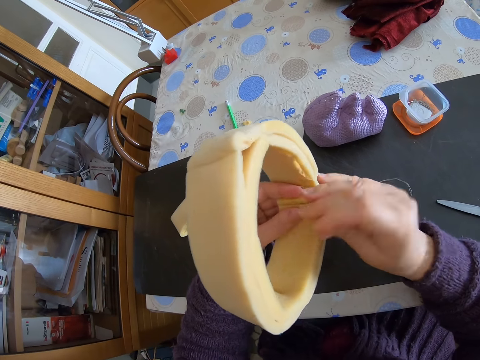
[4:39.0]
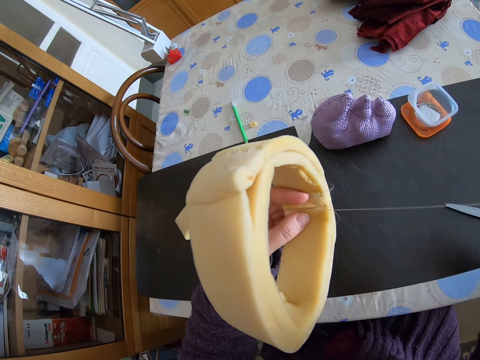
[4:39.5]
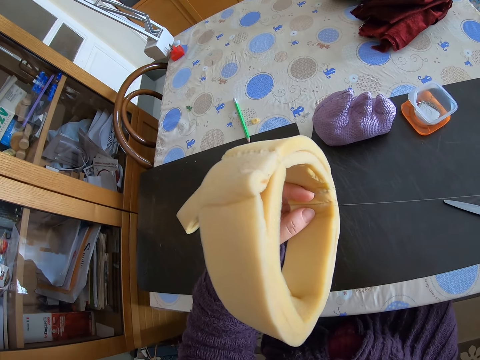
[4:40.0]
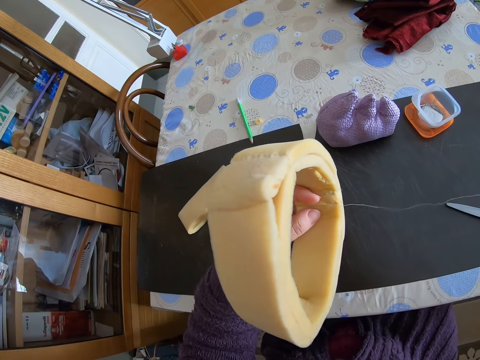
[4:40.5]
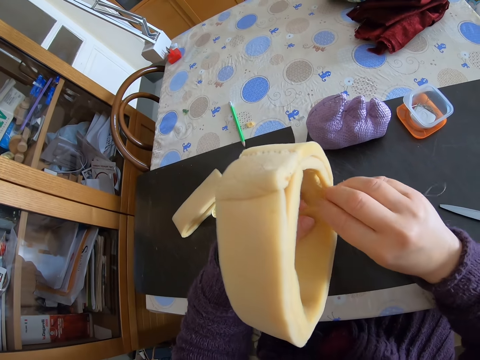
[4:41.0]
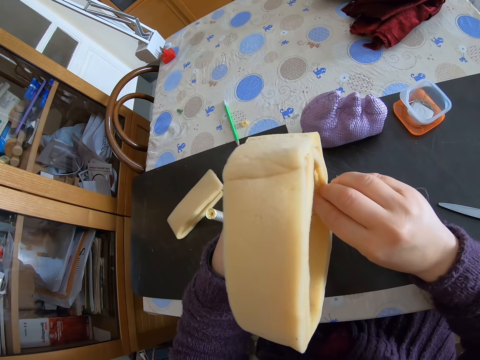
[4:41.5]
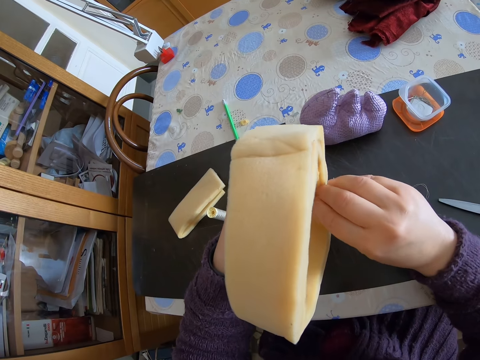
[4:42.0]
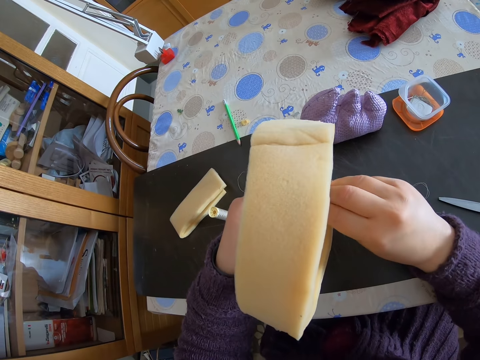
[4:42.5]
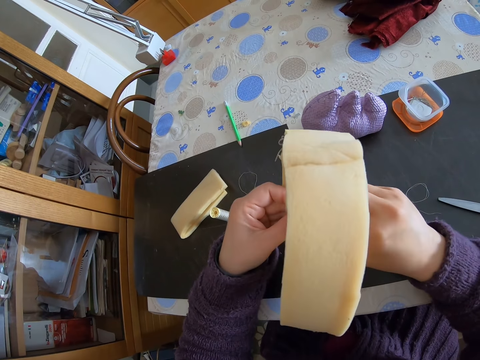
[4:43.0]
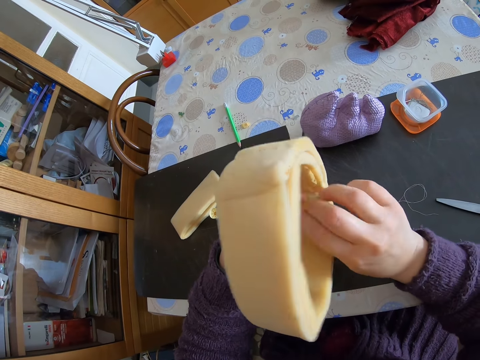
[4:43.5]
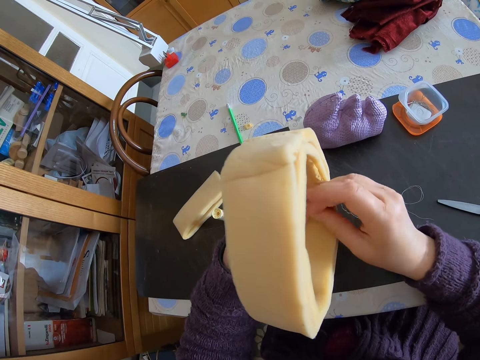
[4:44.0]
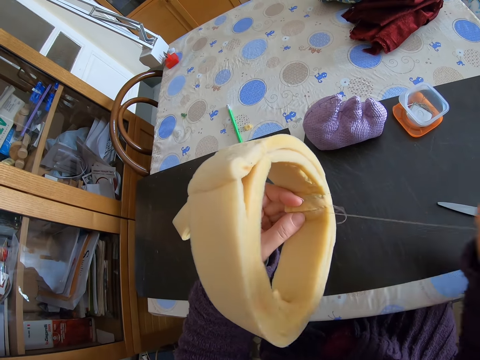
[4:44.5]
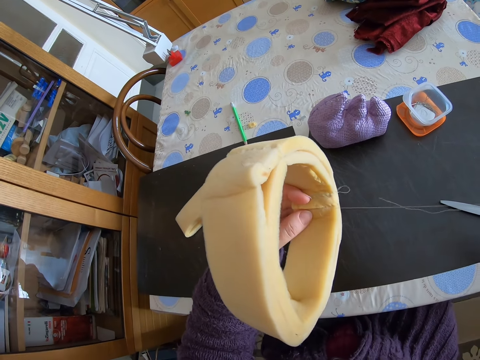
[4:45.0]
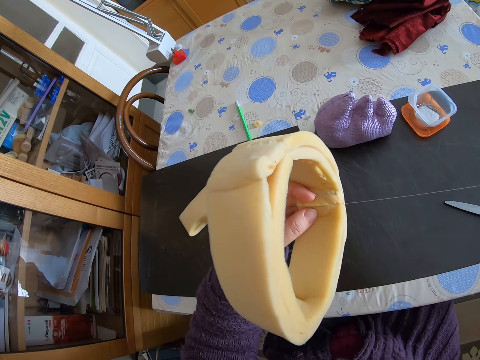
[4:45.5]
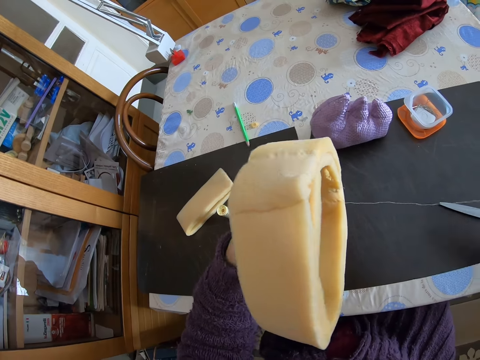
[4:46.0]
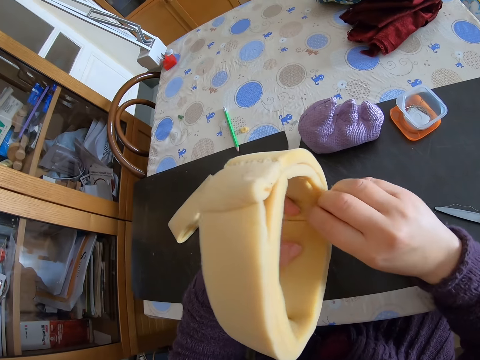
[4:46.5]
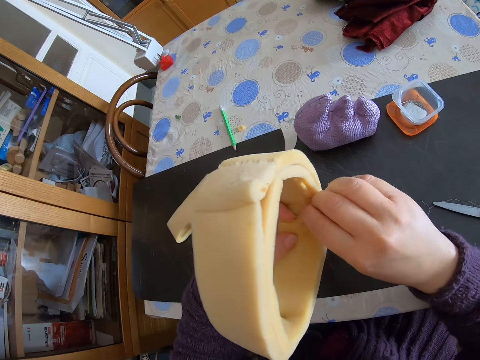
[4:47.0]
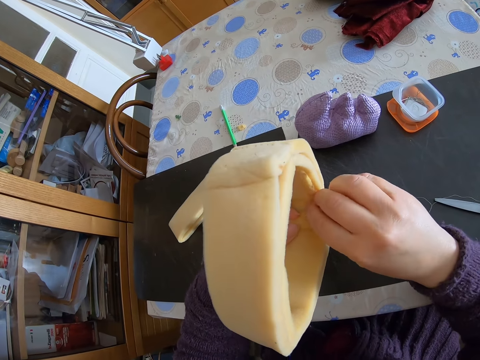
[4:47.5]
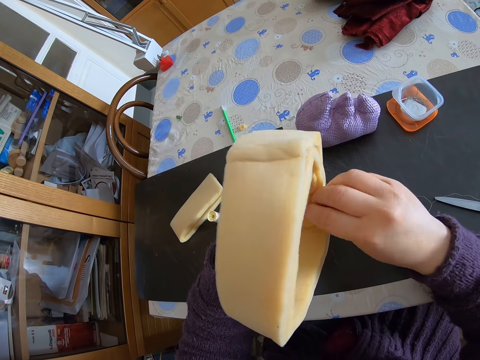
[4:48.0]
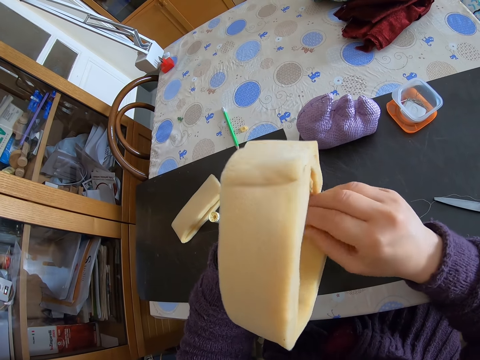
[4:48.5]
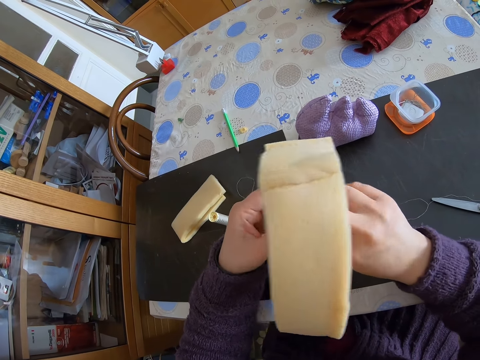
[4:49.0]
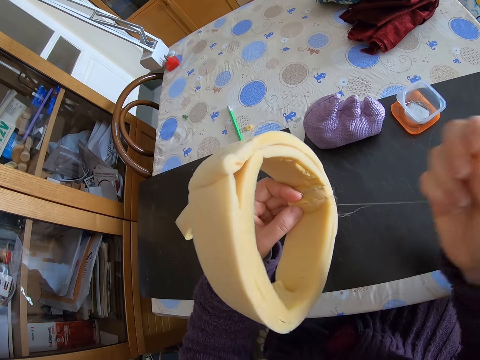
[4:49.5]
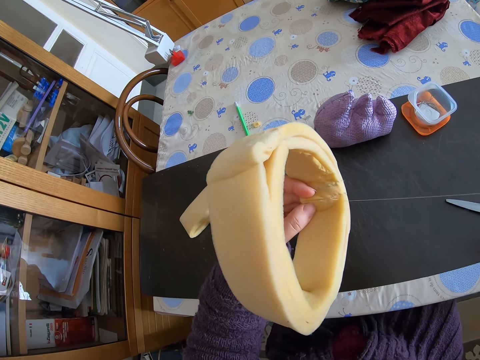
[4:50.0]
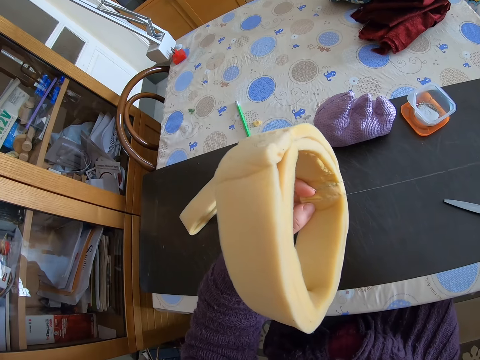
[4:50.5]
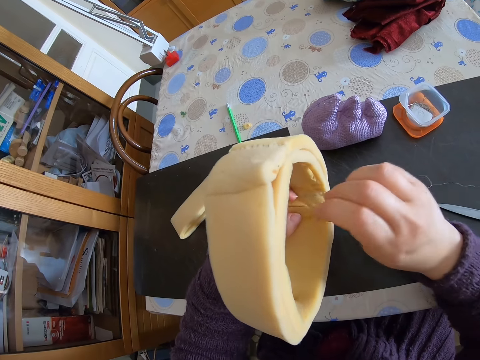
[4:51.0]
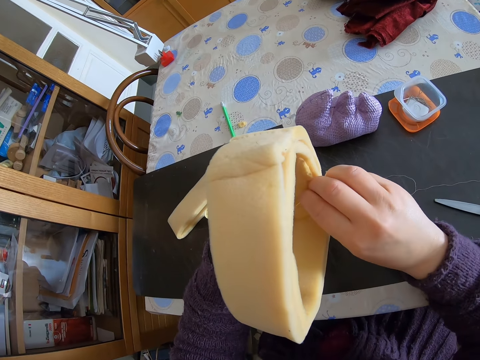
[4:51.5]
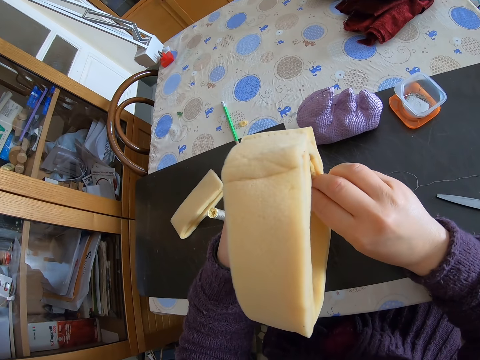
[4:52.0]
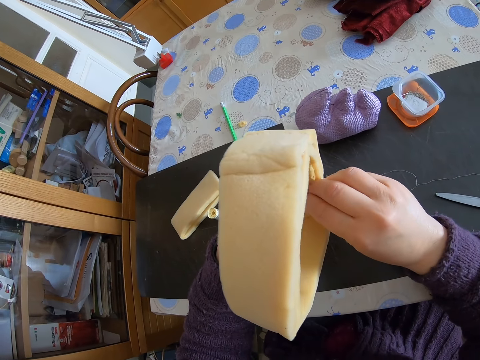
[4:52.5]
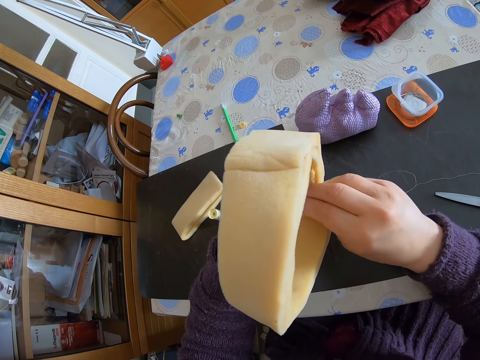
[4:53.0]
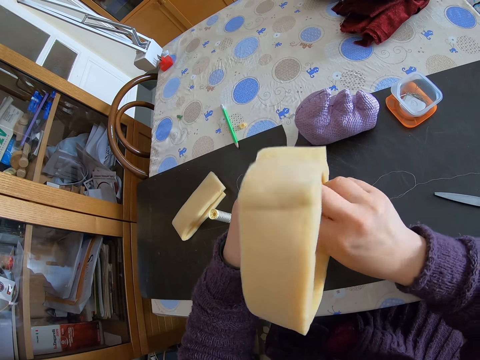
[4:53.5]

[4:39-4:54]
The camera wearer holds the sewing needle. They pull the sewing string. They stitch the flexible foam. They hold the sewing needle. They pull the sewing string.

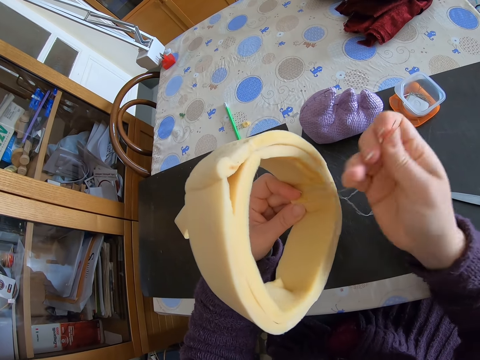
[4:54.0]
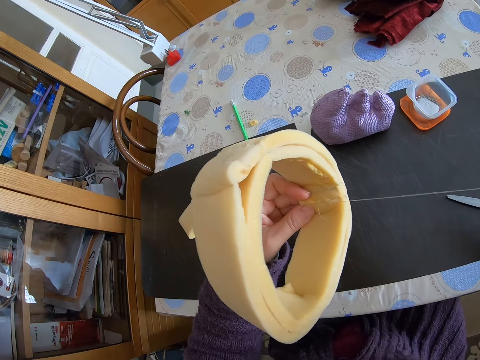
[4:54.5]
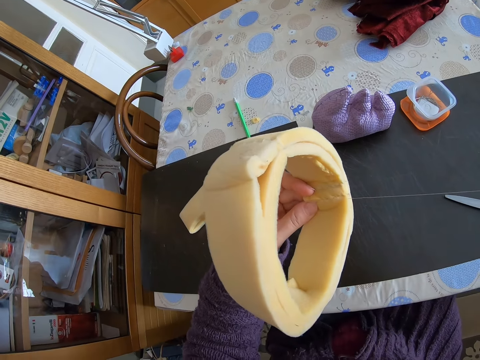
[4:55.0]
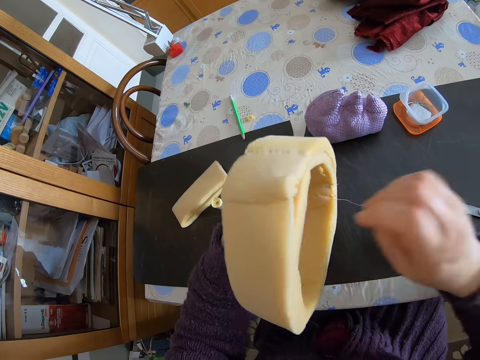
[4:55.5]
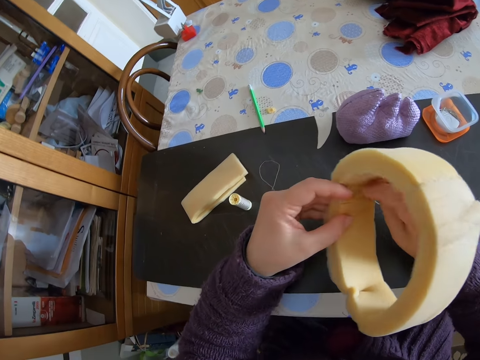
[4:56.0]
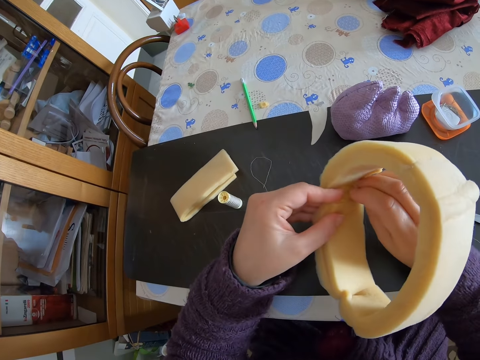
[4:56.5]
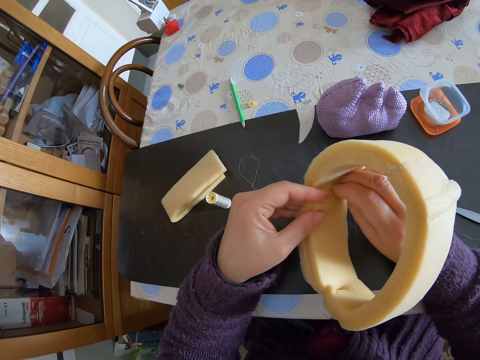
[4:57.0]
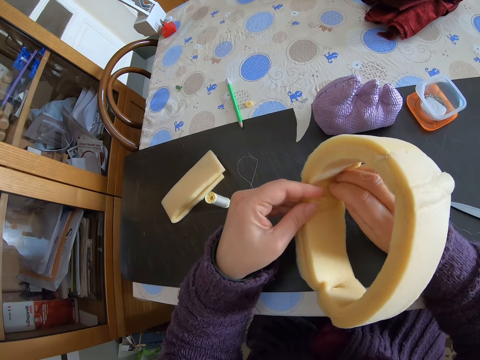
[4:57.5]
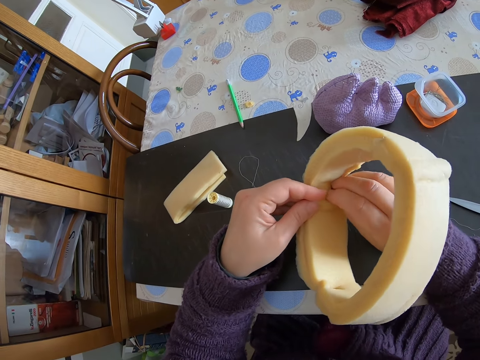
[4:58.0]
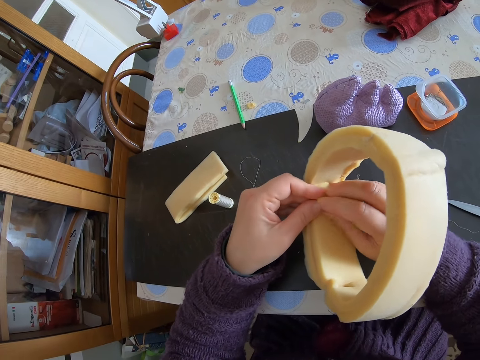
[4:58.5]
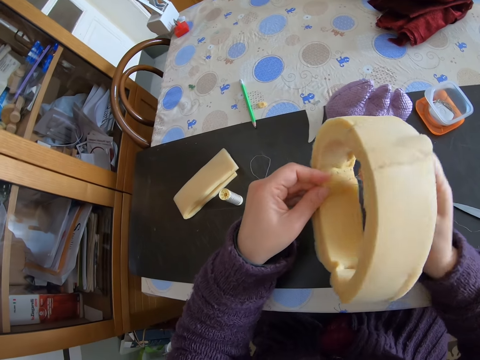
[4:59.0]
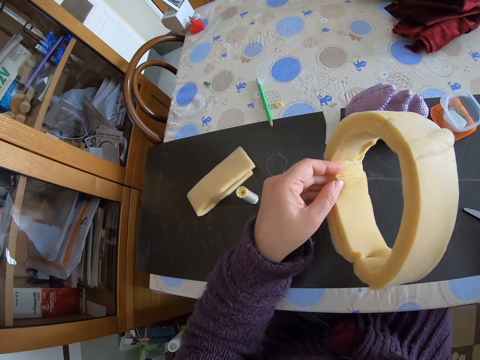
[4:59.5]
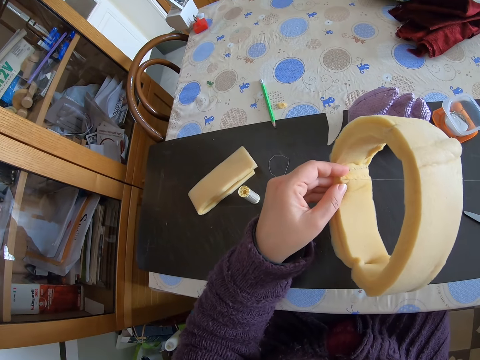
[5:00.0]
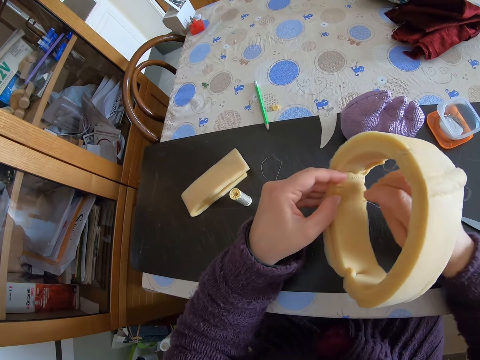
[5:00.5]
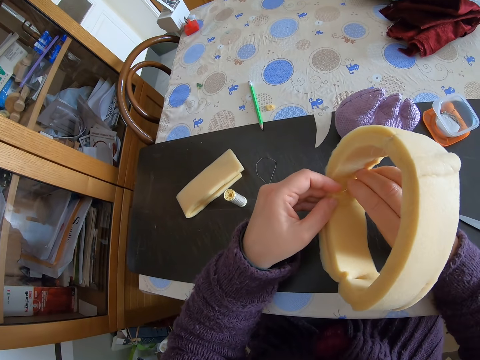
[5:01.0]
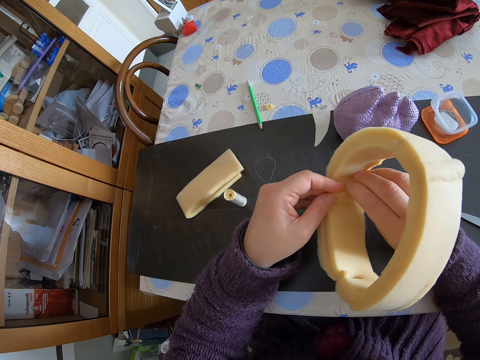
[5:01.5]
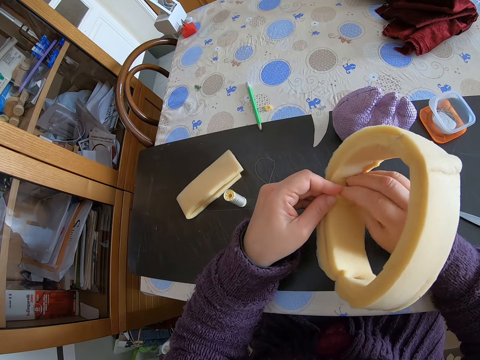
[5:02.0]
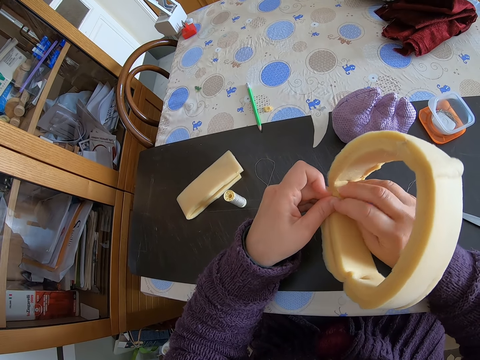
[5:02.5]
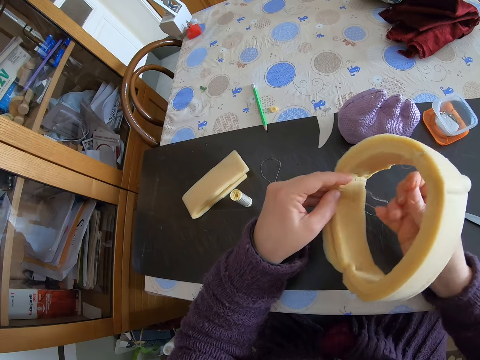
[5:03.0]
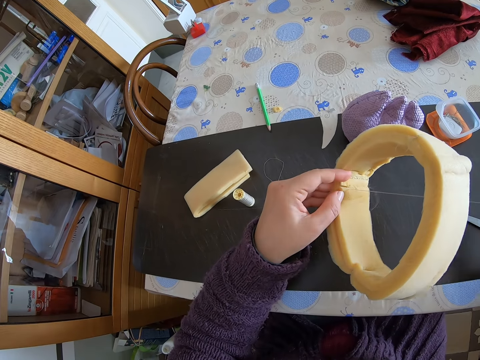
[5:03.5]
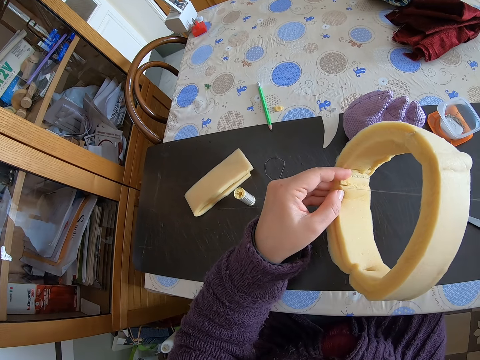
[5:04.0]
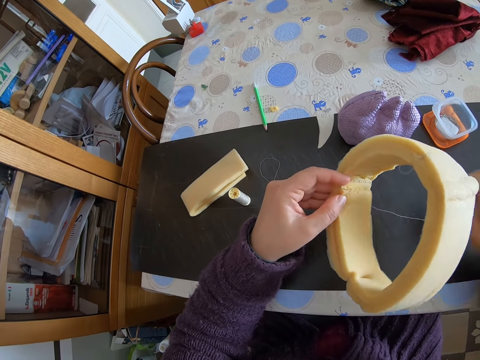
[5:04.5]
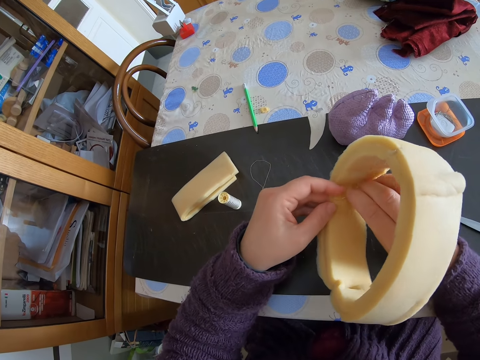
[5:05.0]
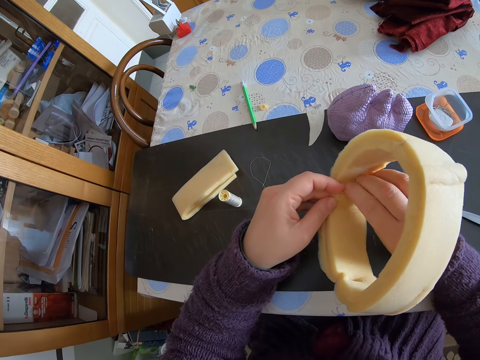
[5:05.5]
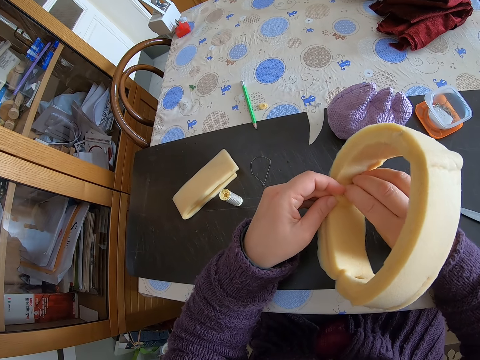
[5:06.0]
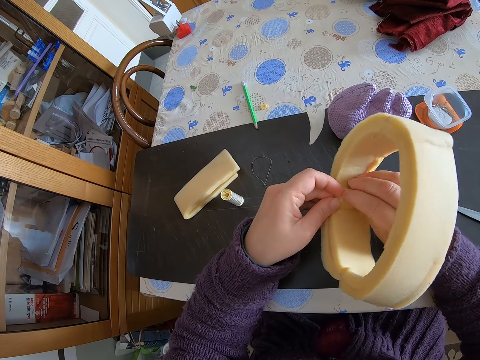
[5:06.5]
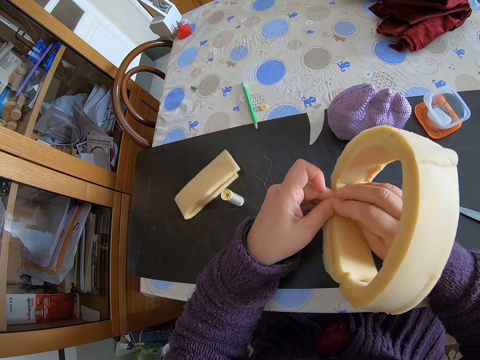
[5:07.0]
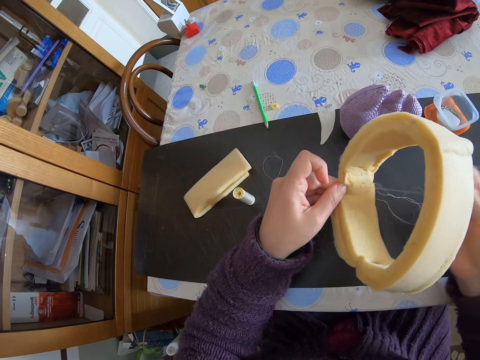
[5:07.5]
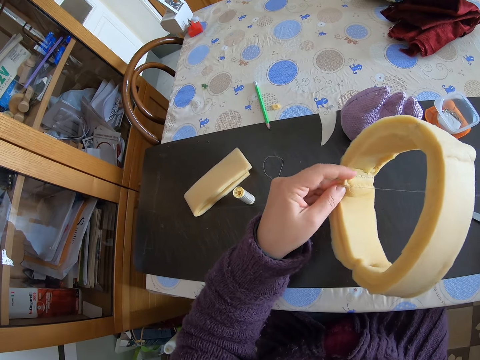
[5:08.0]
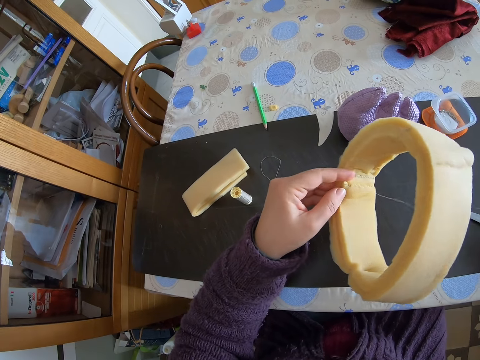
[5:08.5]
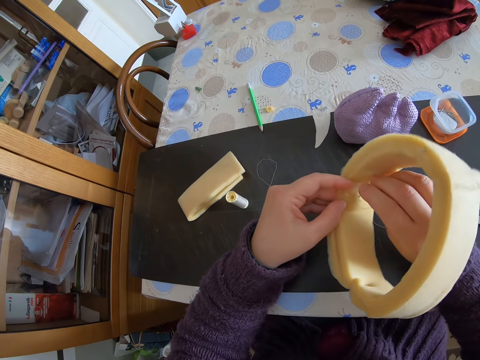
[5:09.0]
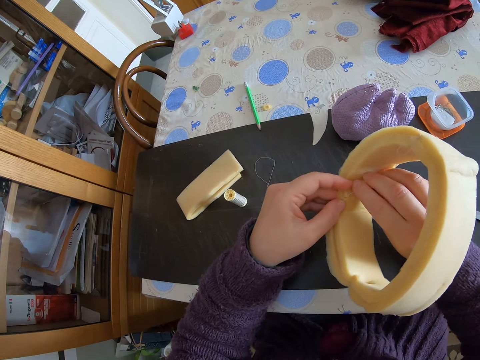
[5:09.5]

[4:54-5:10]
The camera wearer tilts the decoration. They sew the decoration with the needle.
